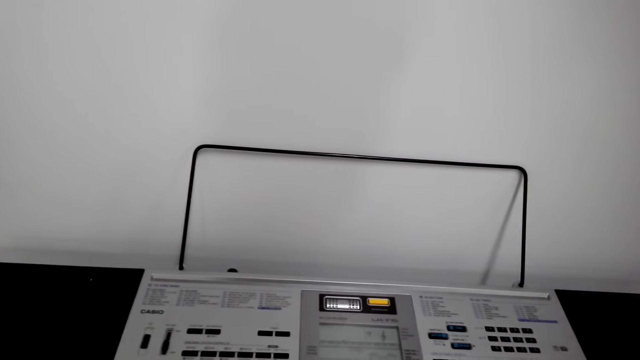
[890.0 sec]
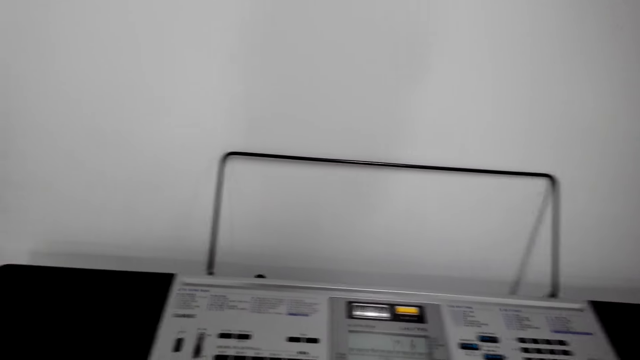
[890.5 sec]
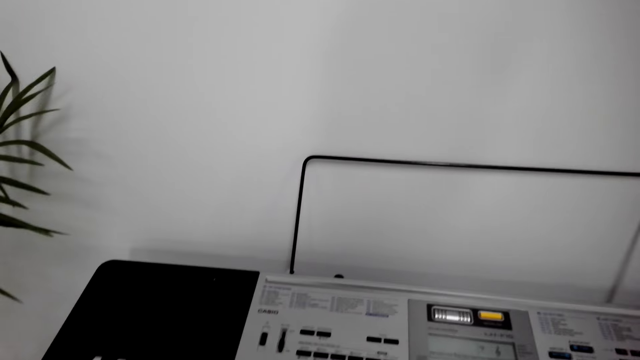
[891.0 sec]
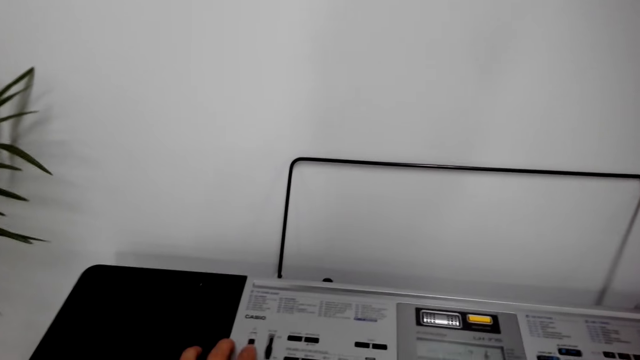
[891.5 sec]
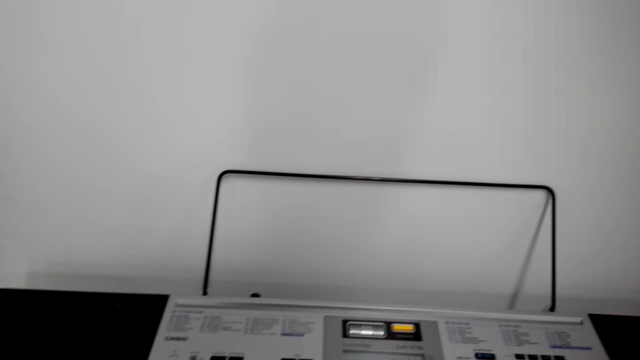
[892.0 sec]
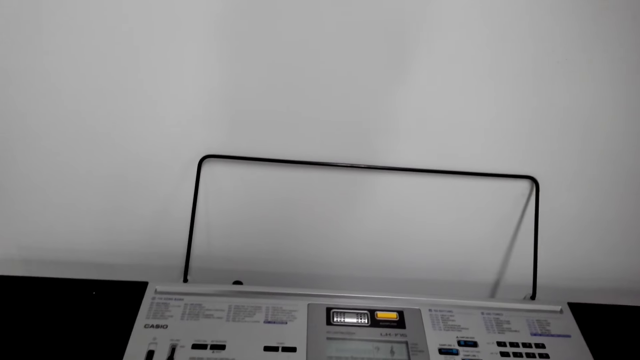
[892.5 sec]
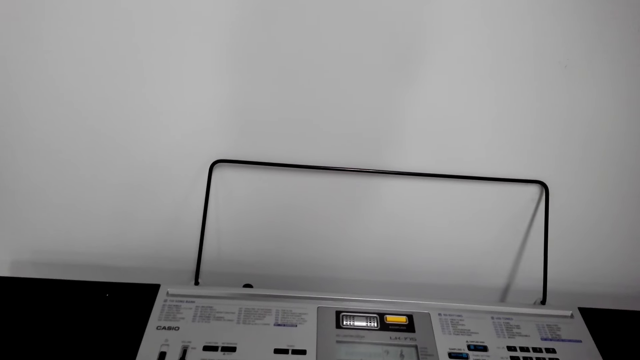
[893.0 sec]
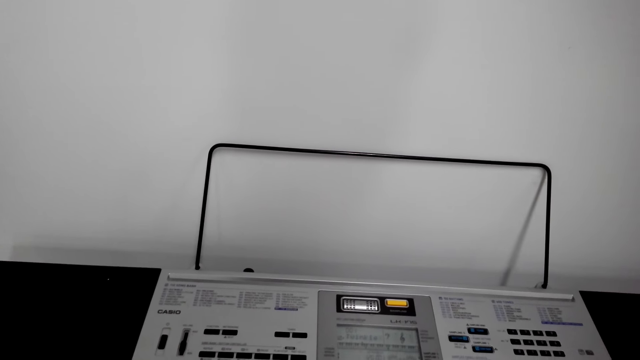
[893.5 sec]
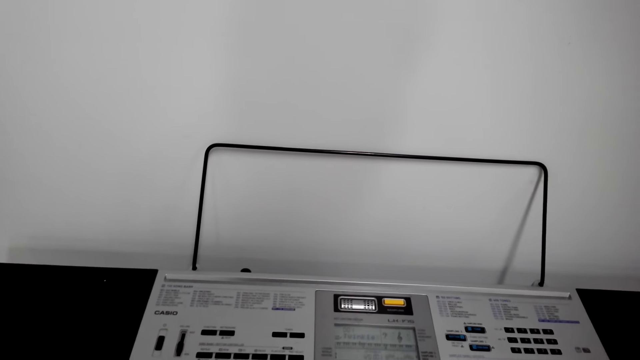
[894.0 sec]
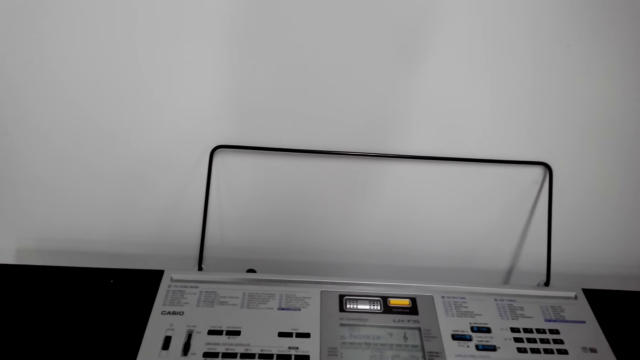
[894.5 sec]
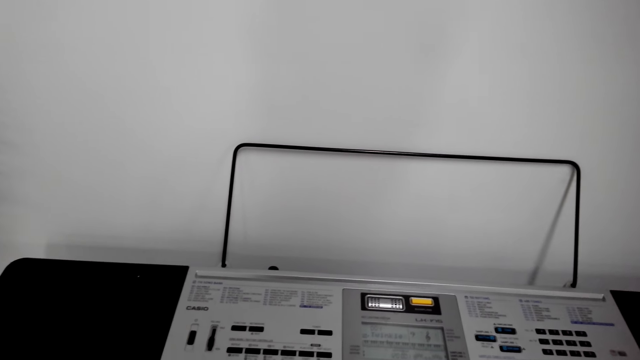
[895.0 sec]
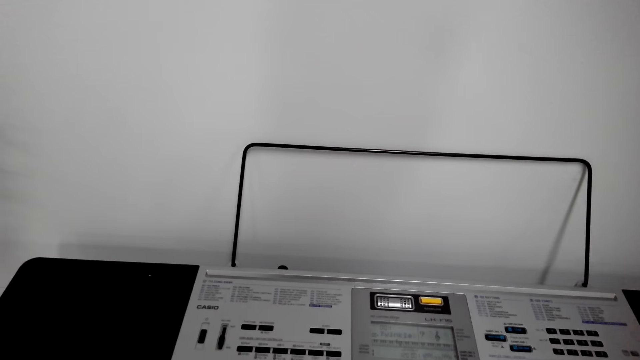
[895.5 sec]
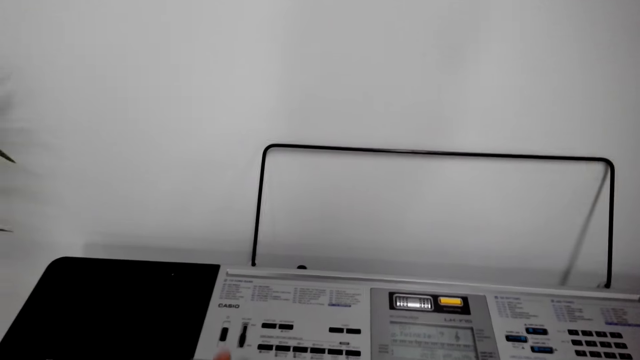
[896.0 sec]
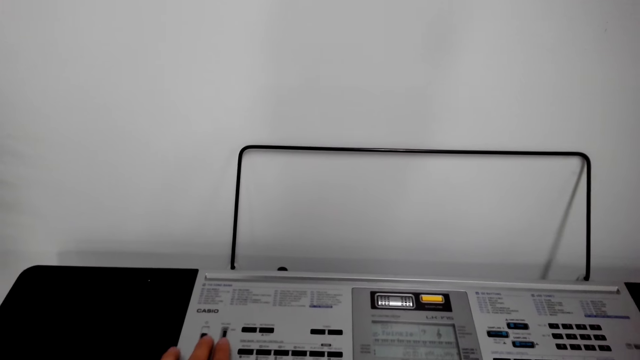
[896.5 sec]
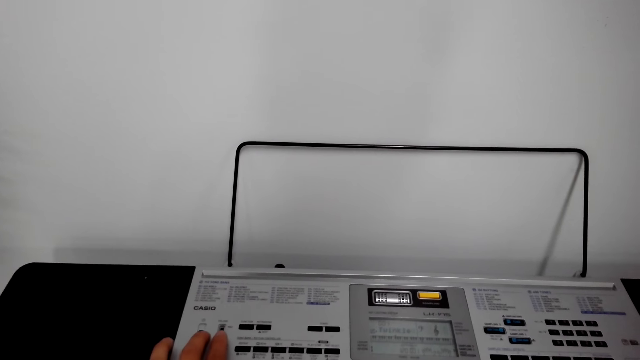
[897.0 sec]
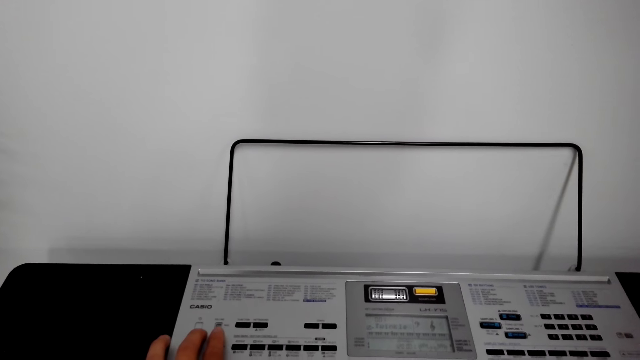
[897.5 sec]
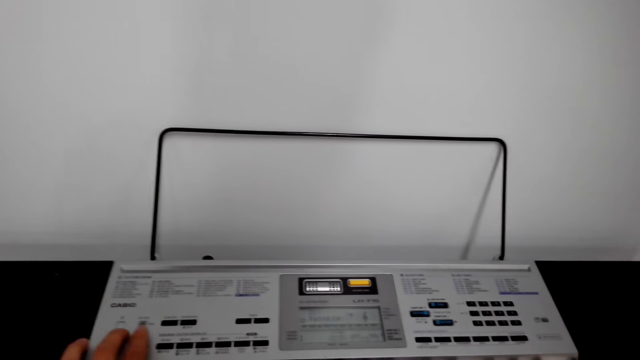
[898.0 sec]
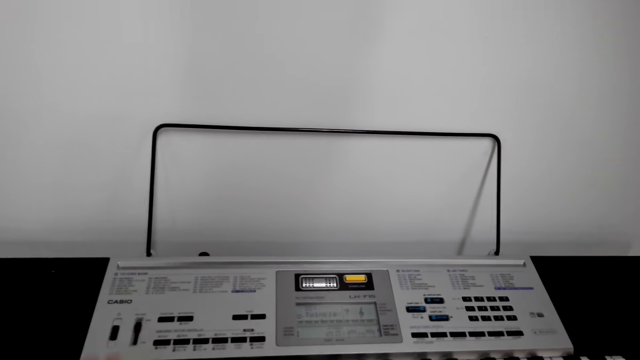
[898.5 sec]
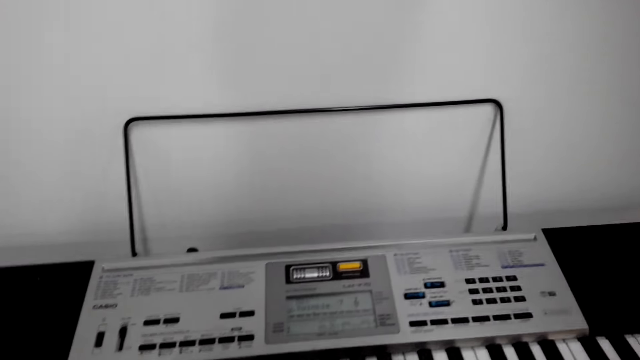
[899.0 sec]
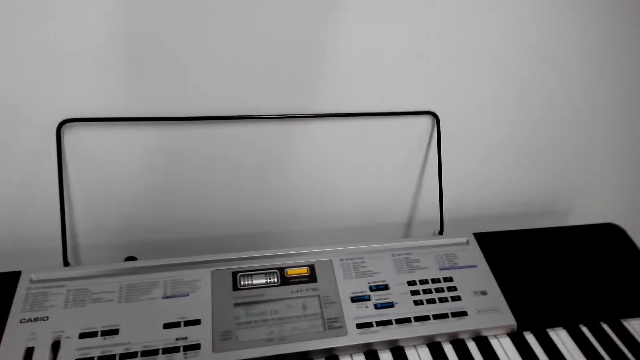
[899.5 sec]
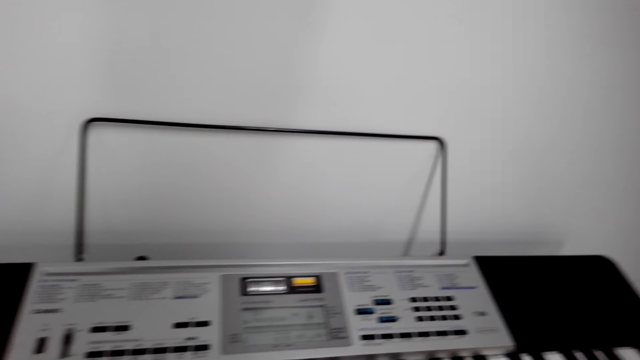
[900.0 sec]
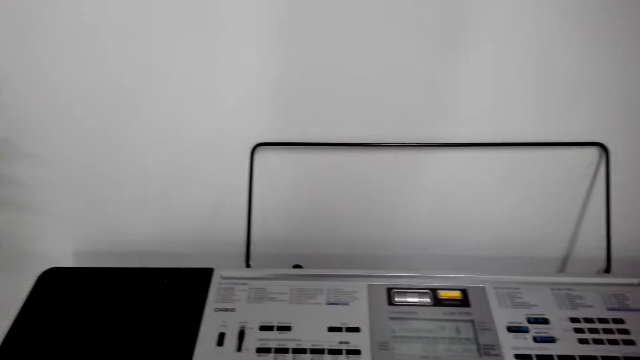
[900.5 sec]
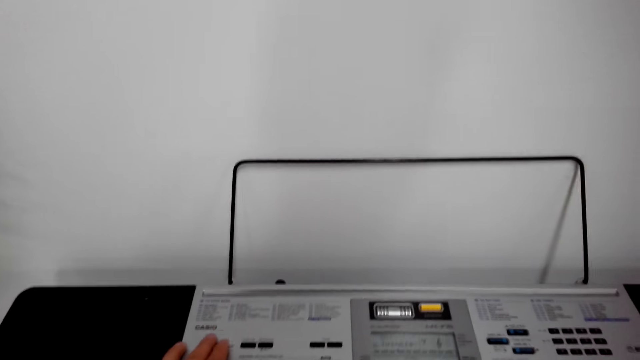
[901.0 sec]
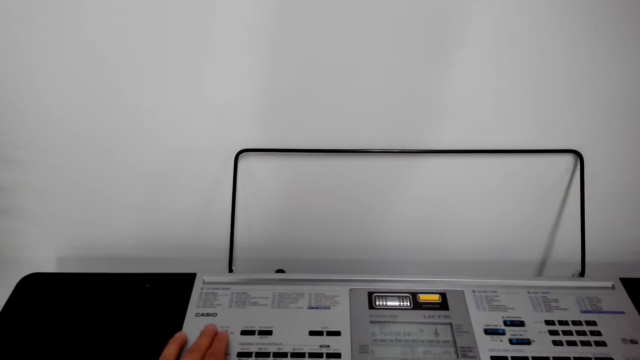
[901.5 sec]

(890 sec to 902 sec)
The camera wearer plays the piano.

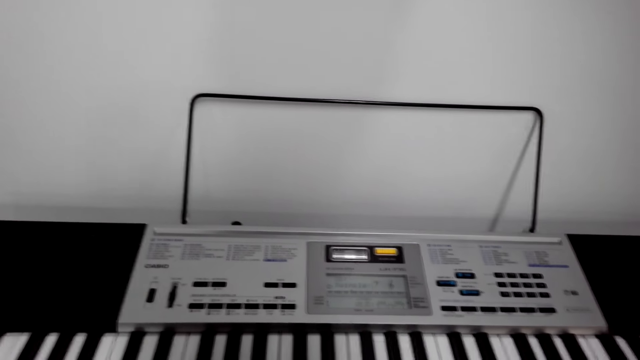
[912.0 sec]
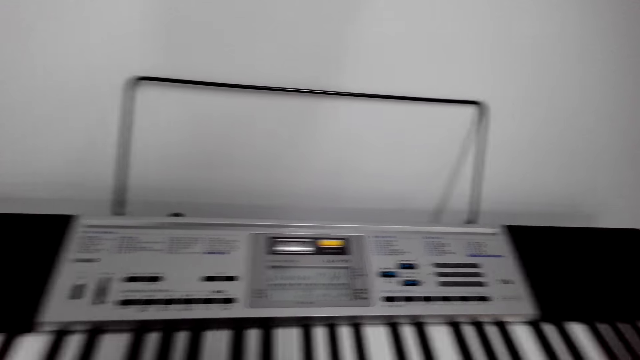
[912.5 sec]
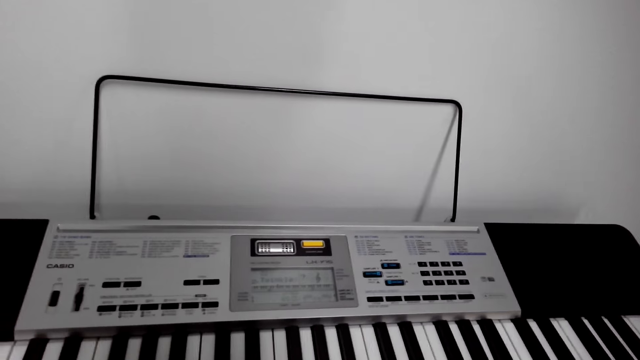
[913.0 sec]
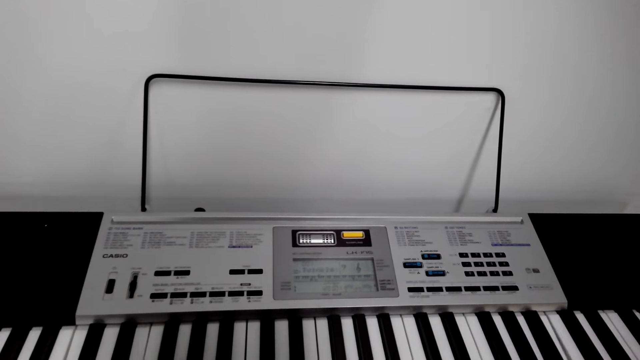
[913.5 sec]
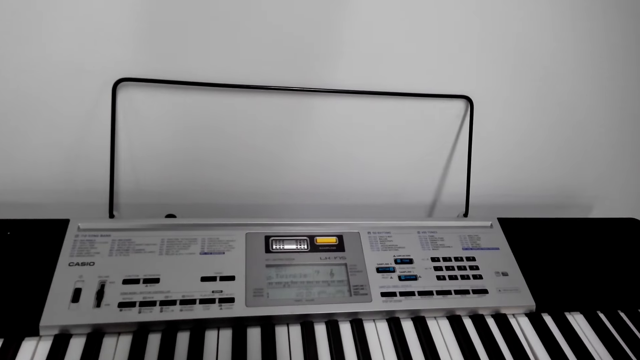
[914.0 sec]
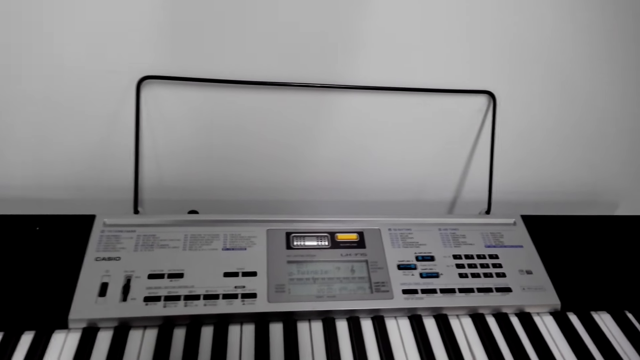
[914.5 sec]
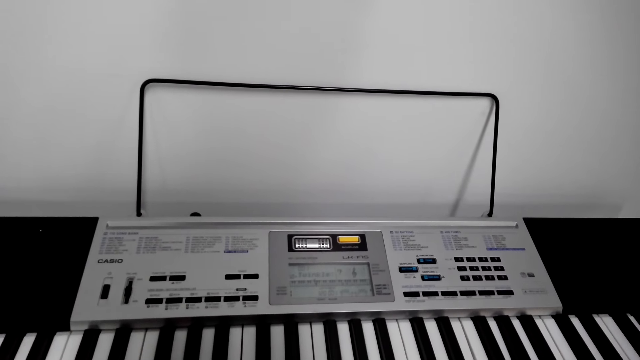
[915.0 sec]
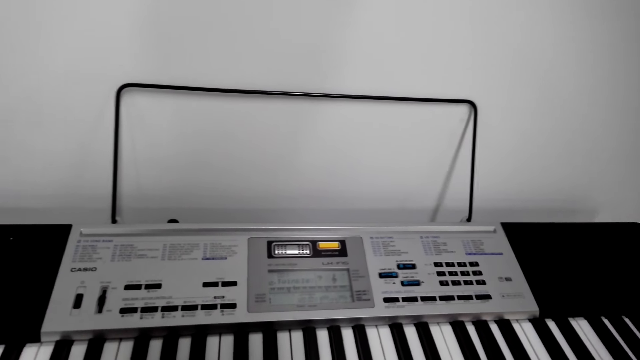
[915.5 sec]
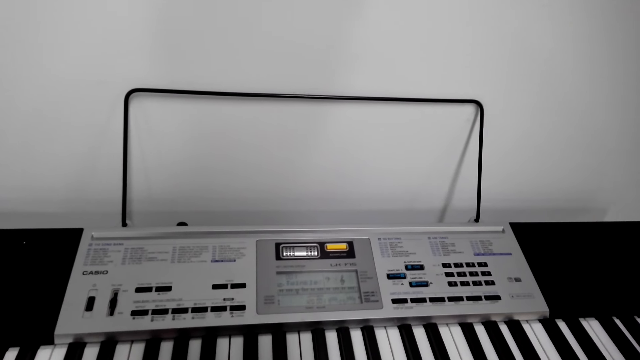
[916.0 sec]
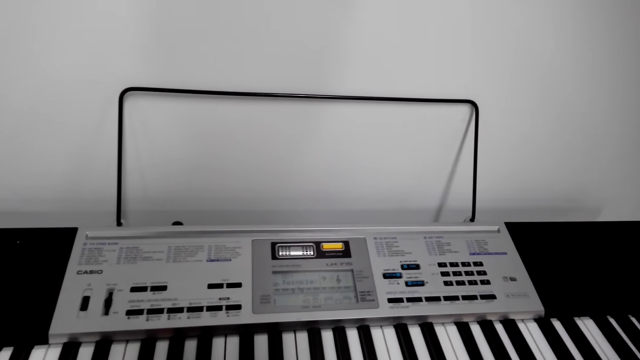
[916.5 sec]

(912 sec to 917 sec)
The camera wearer talks.
